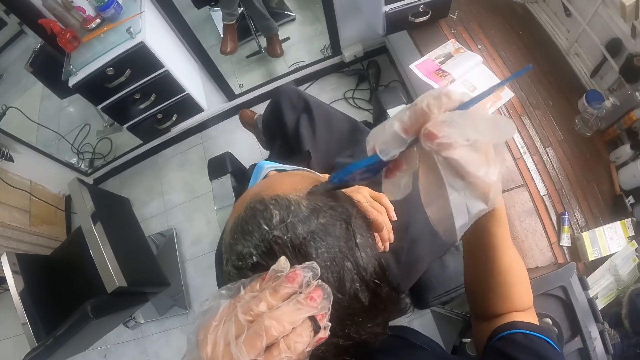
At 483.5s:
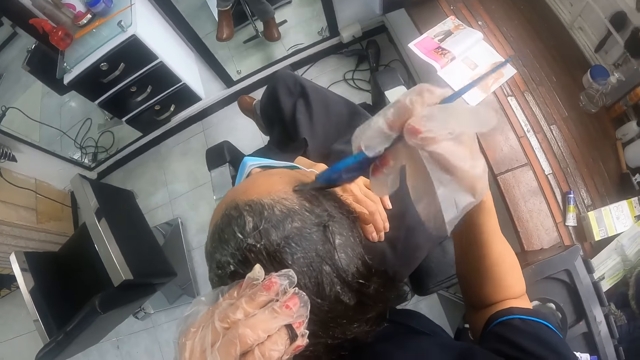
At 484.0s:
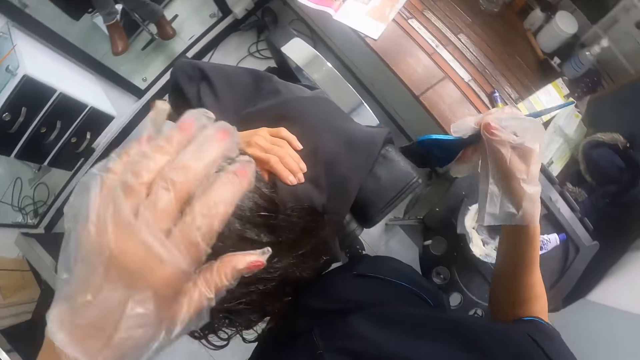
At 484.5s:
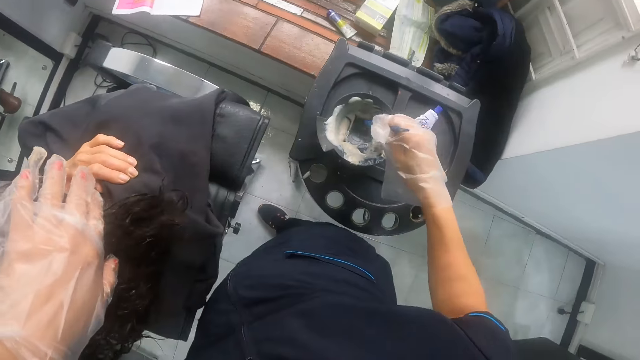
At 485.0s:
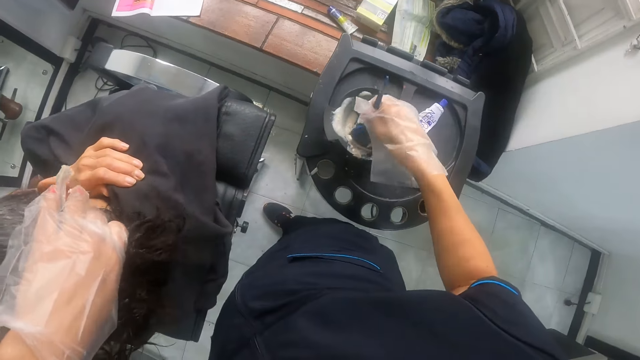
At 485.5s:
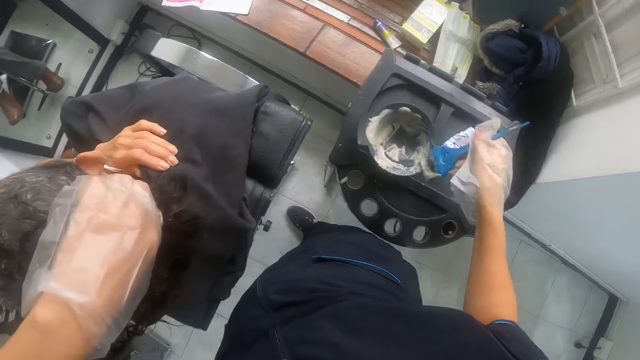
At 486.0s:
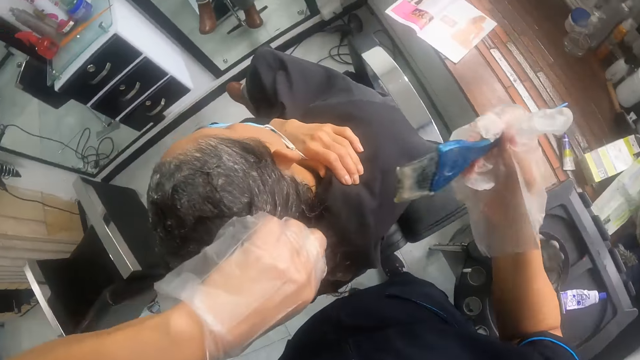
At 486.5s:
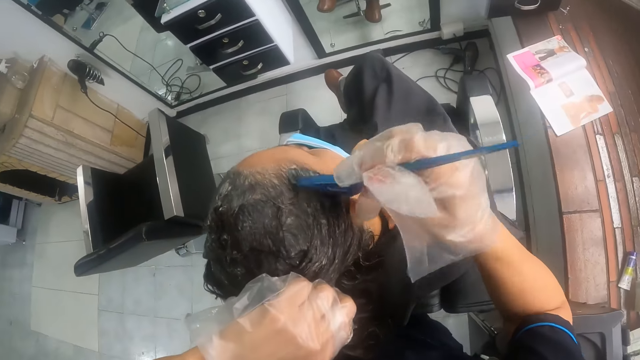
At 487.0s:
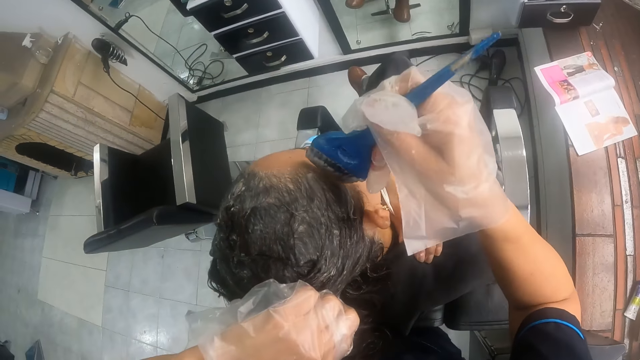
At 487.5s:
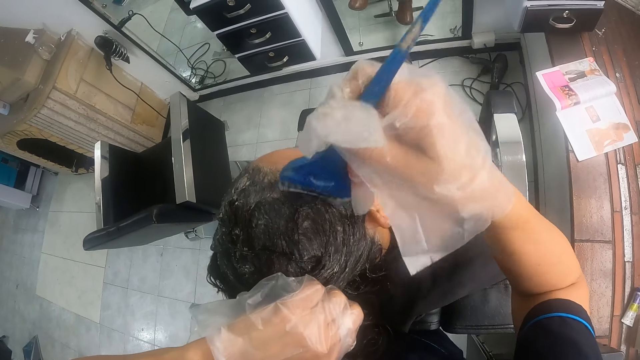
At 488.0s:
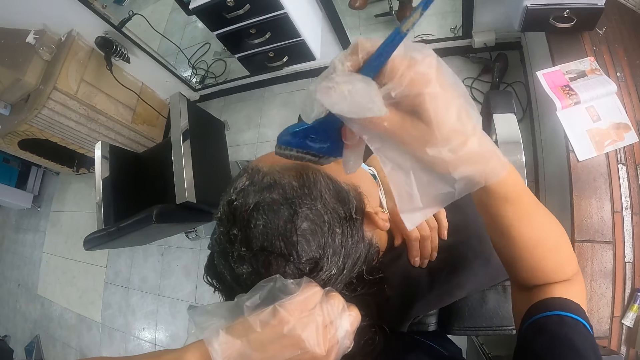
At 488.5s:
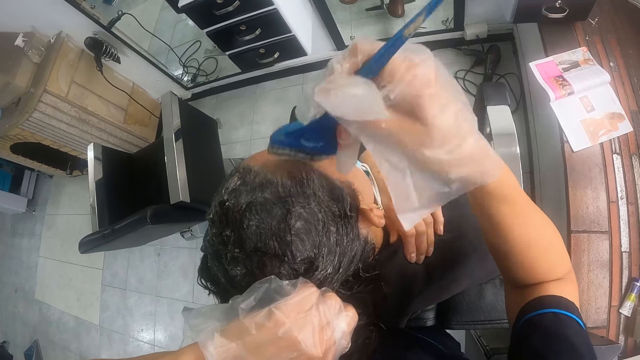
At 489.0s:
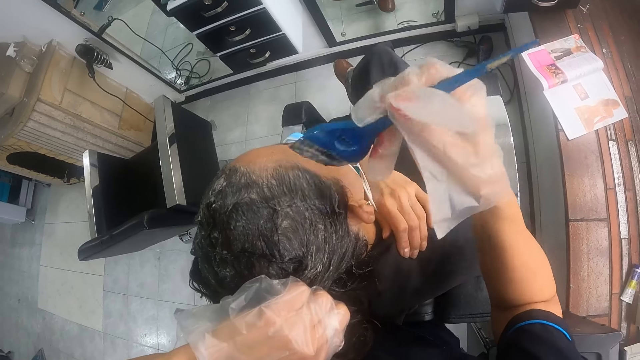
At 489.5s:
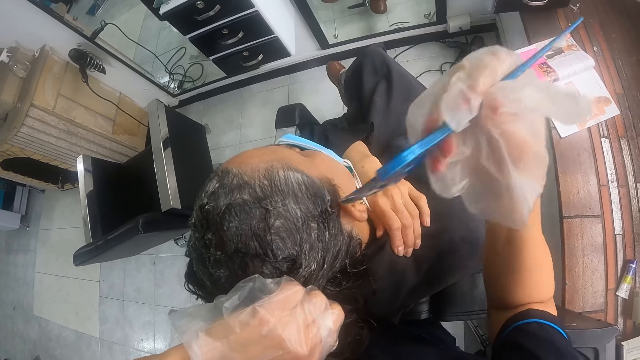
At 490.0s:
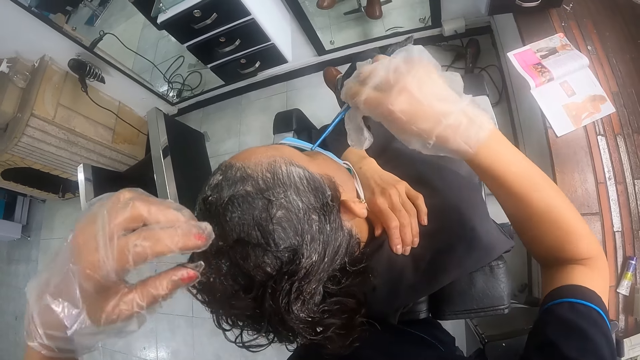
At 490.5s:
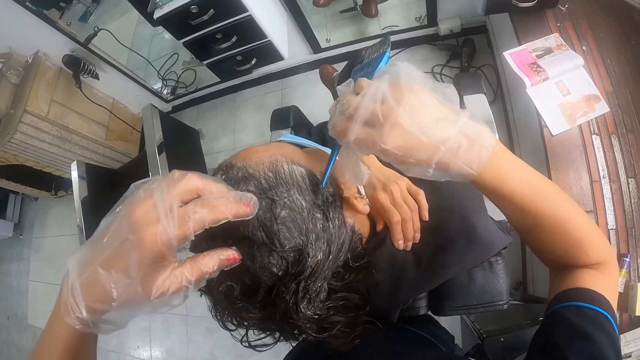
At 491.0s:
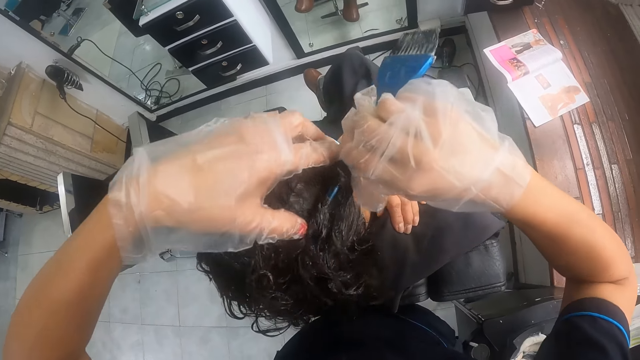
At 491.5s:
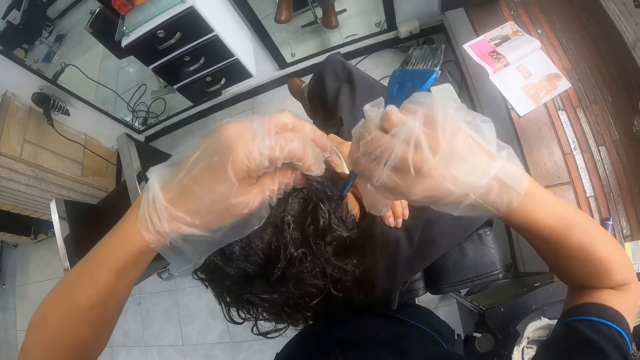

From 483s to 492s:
The camera wearer holds the woman's hair with her gloved left hand. They dip the hairbrush in his gloved right hand in the mixing bowl or tin of relaxer, and scoop off excess hair relaxer on the tin. They apply relaxer to the woman's hair with the hairbrush in her gloved right hand. They part the woman's hair with the tail of the hairbrush in her right hand. They hold the woman's hair with her gloved left hand.

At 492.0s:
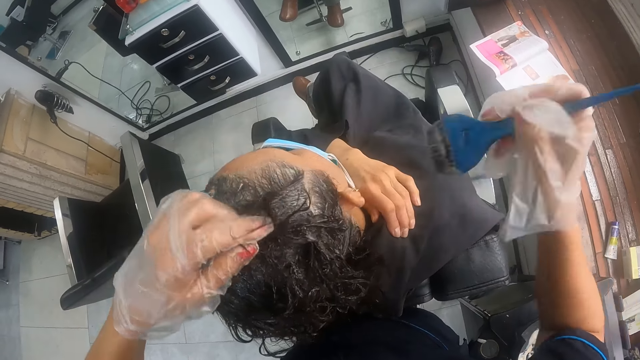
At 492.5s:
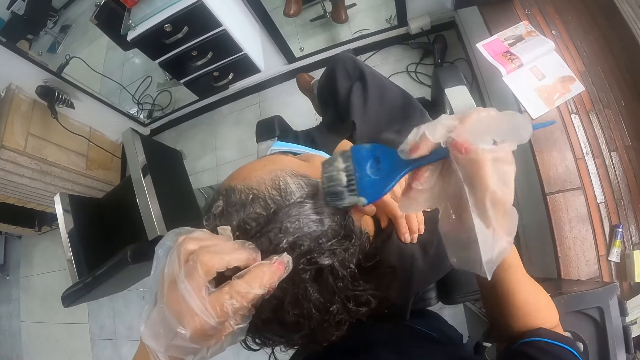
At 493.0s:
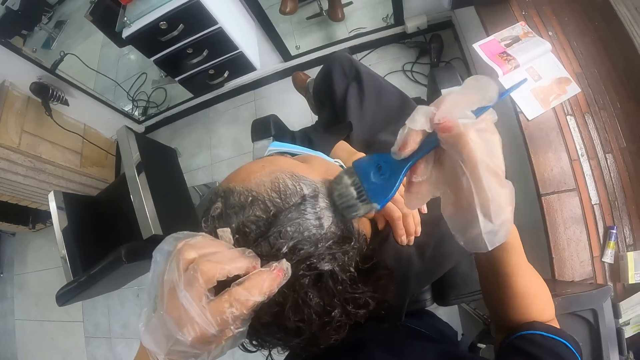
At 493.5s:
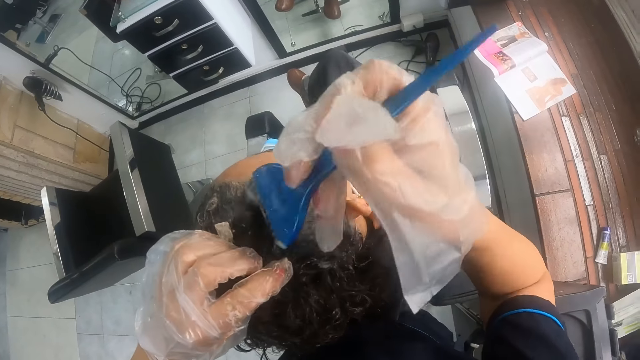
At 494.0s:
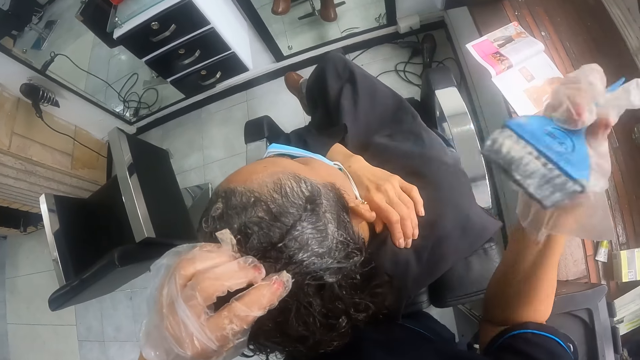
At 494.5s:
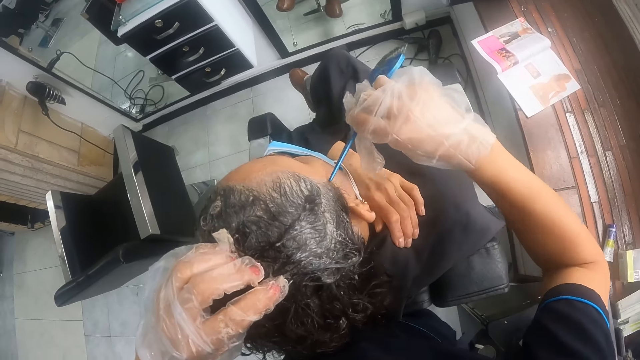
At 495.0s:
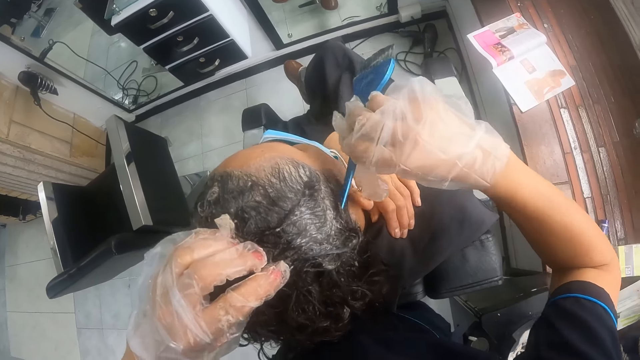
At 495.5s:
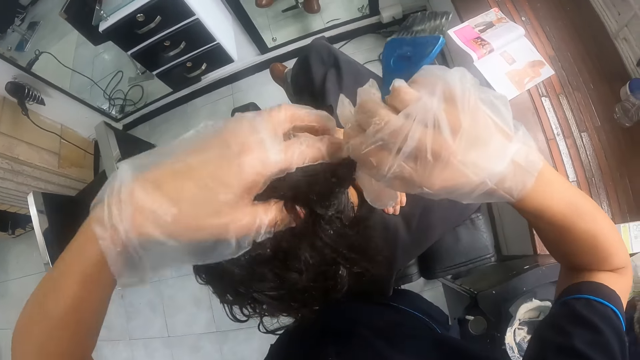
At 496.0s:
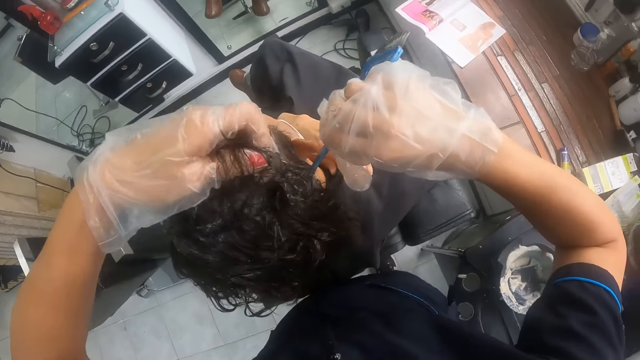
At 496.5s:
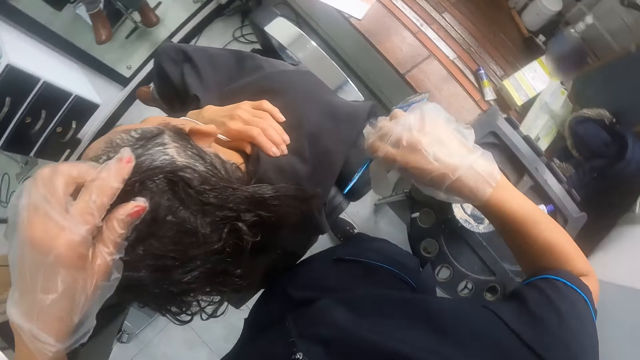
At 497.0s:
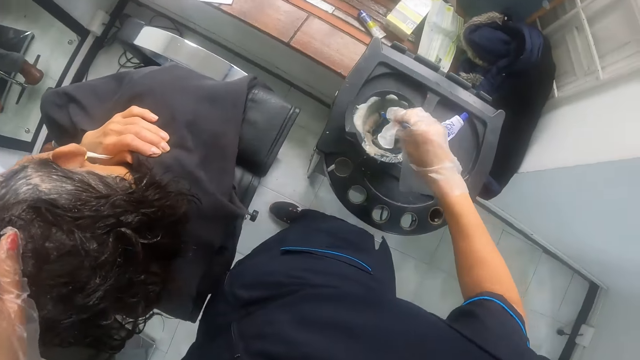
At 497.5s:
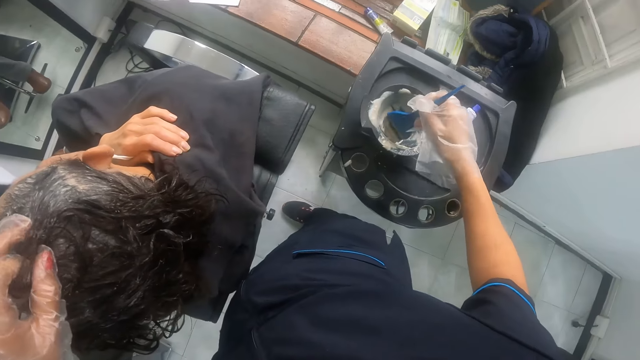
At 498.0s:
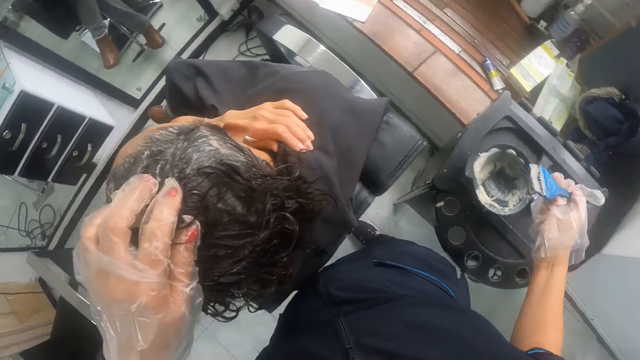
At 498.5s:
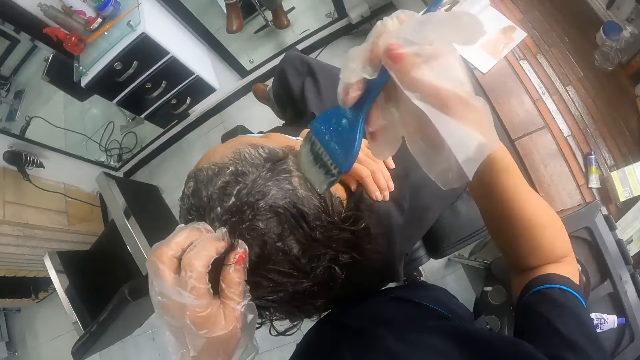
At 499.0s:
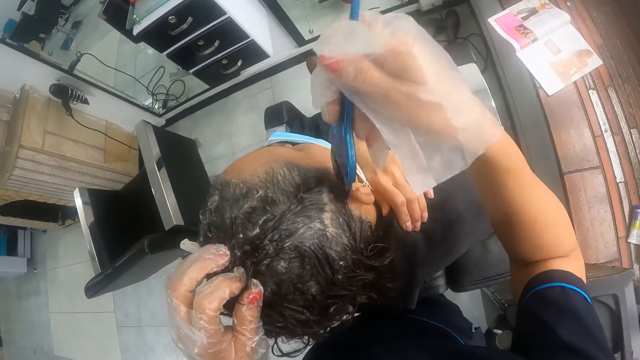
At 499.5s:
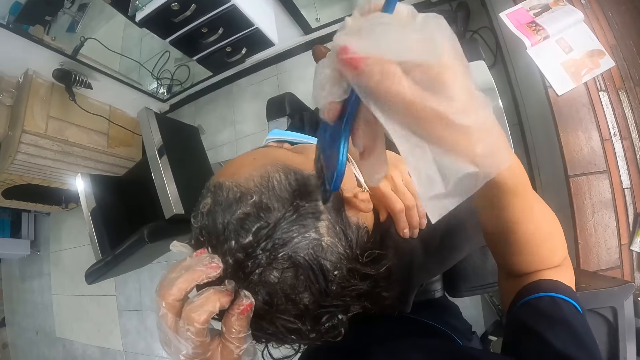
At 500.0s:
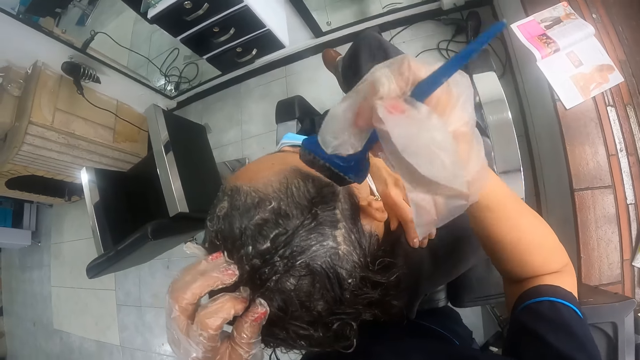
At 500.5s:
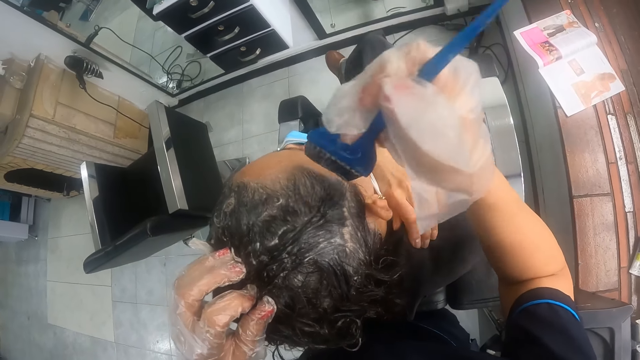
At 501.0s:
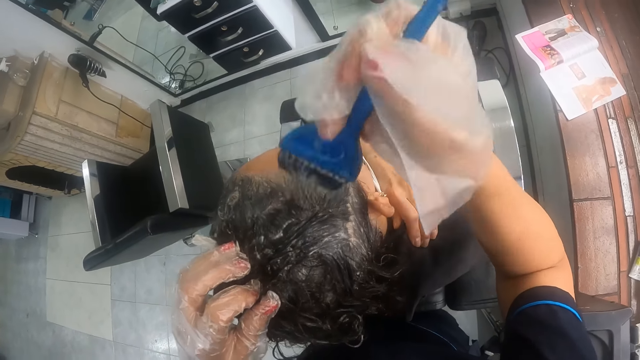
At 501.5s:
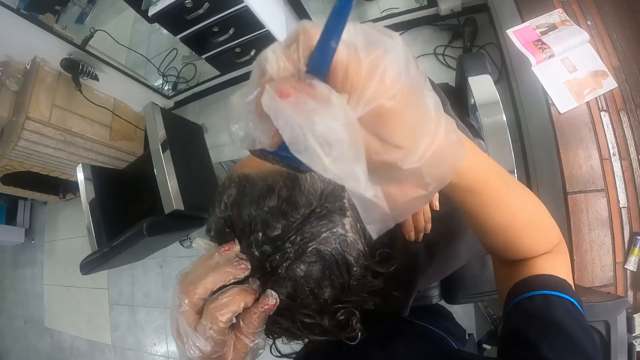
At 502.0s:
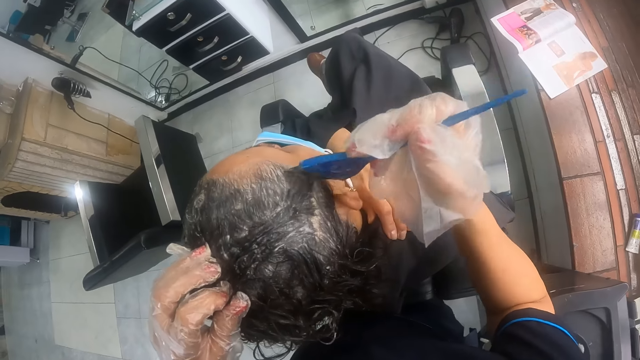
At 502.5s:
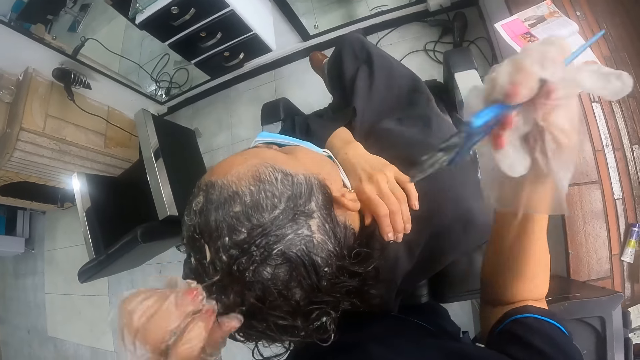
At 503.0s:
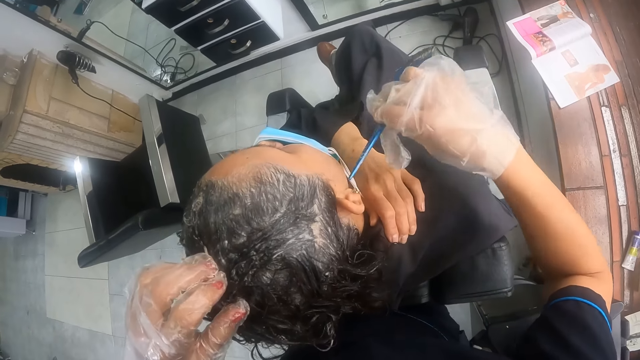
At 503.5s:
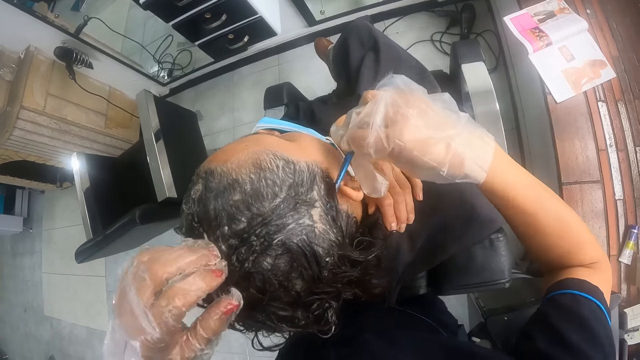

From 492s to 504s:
The camera wearer applies relaxer to the woman's hair with the hairbrush in her gloved right hand. She parts the woman's hair with the tail of the hairbrush in her right hand. She holds the woman's hair with her gloved left hand. She dips the hairbrush in her gloved right hand in the mixing bowl or tin of relaxer. She scoops off excess hair relaxer on the tin. She applies relaxer to the woman's hair with the hairbrush in her gloved right hand. She parts the woman's hair with the tail of the hairbrush in her right hand.
